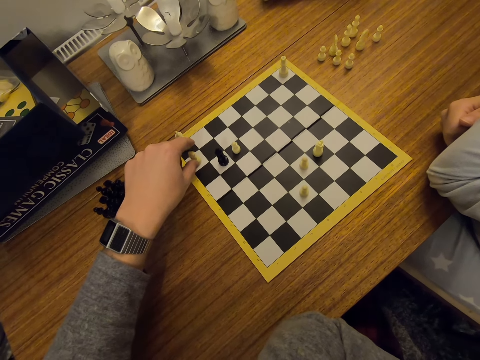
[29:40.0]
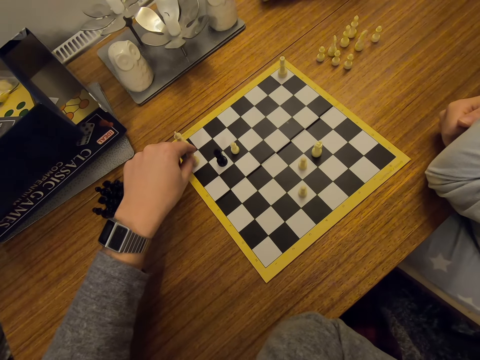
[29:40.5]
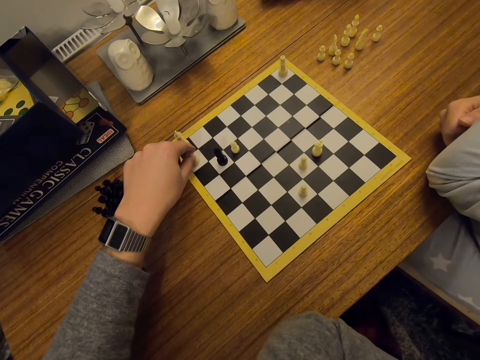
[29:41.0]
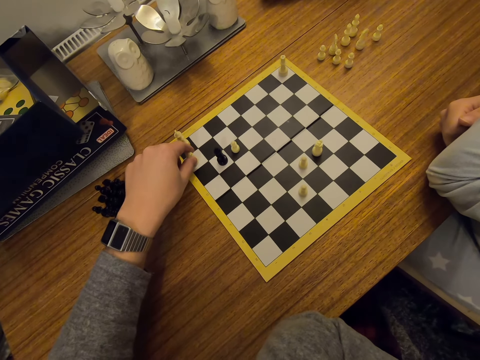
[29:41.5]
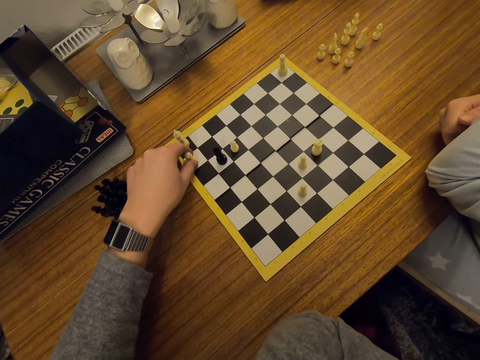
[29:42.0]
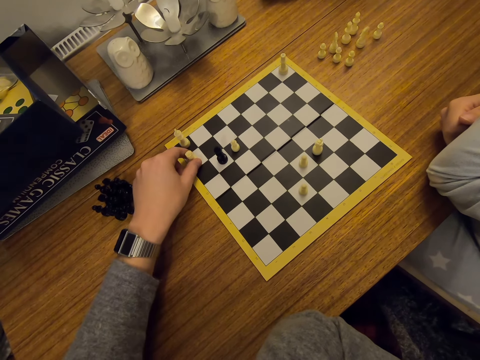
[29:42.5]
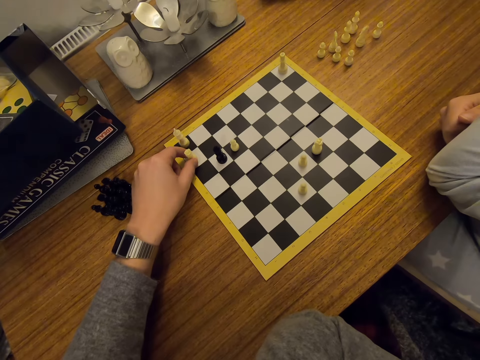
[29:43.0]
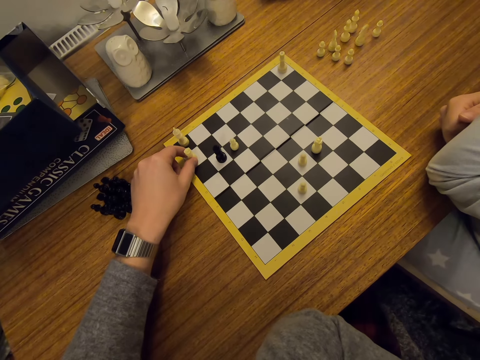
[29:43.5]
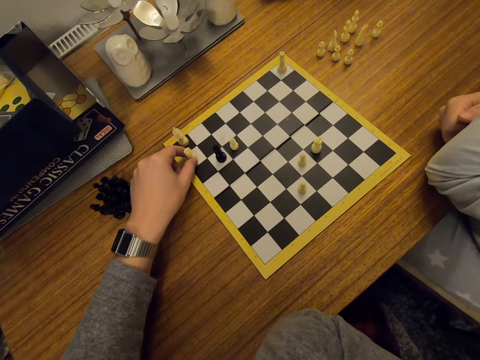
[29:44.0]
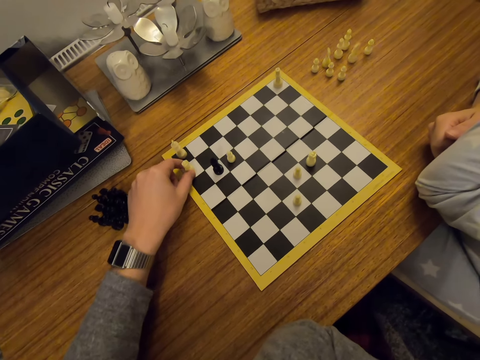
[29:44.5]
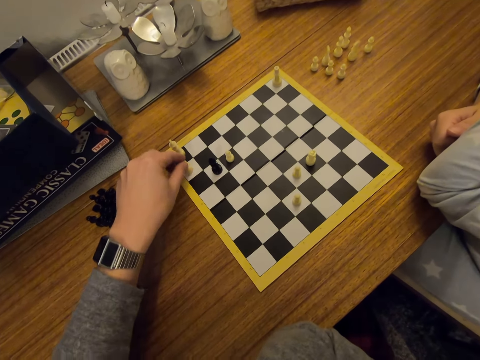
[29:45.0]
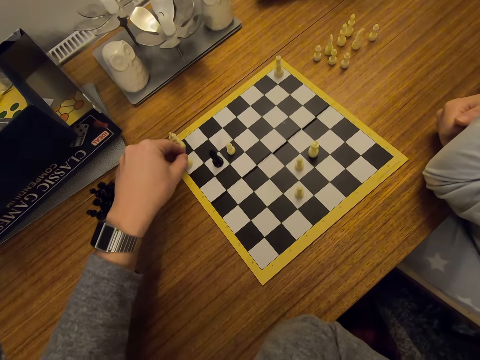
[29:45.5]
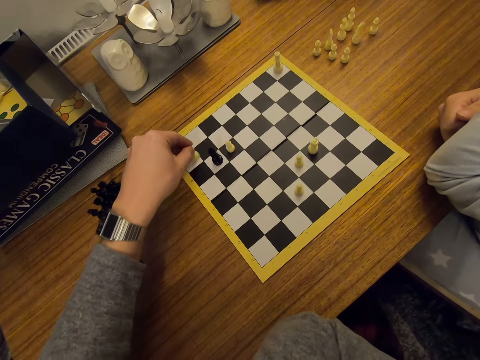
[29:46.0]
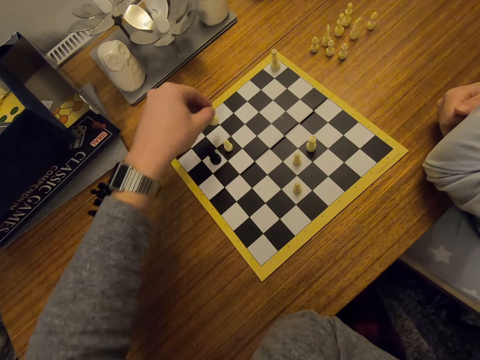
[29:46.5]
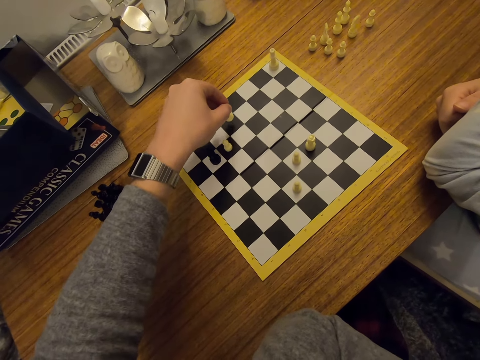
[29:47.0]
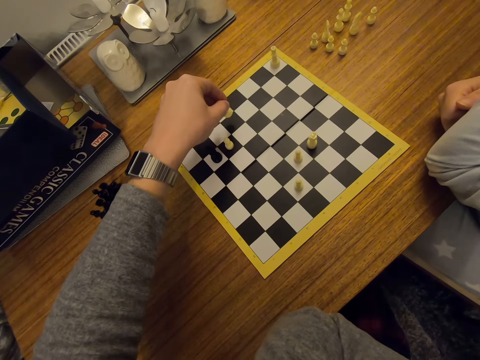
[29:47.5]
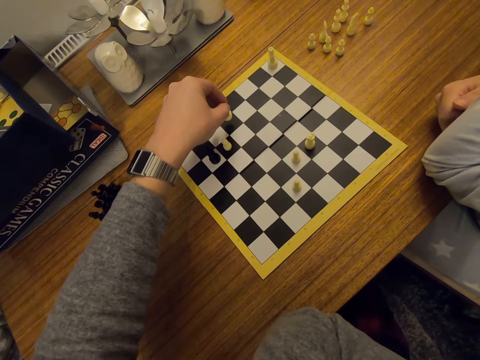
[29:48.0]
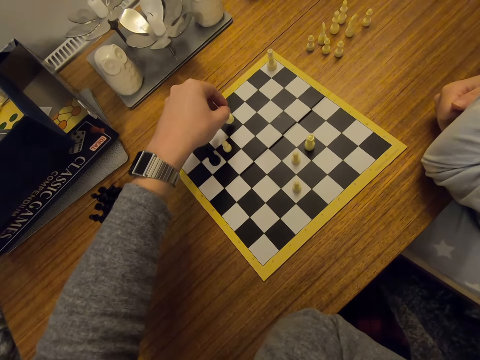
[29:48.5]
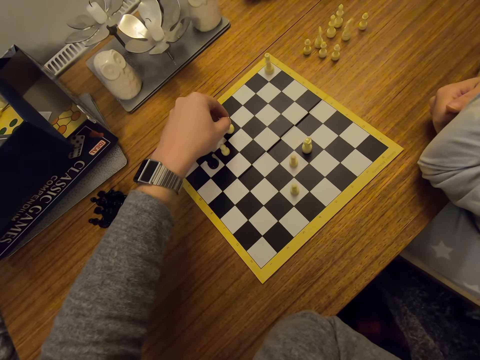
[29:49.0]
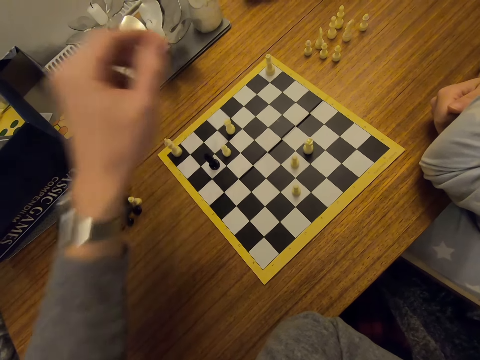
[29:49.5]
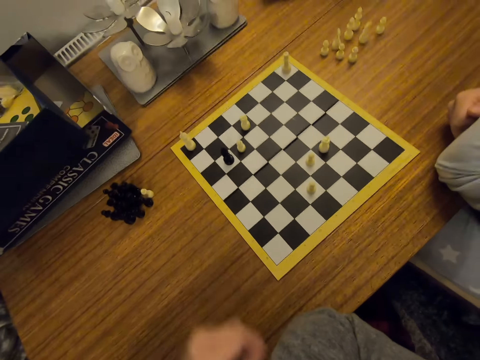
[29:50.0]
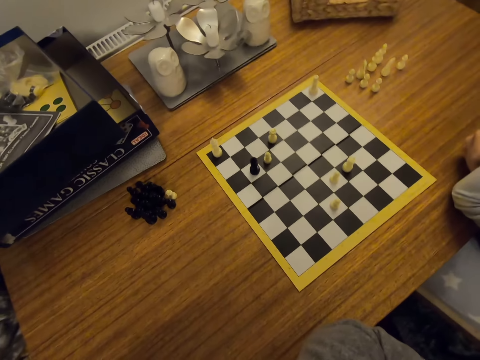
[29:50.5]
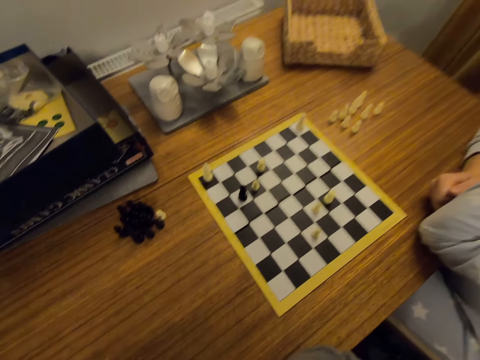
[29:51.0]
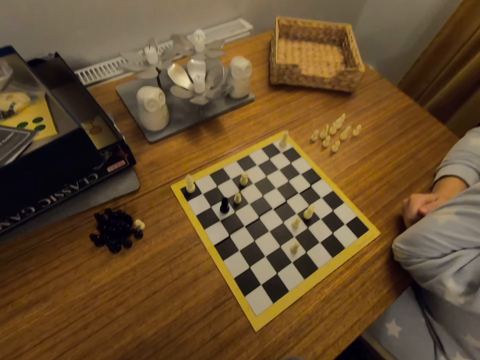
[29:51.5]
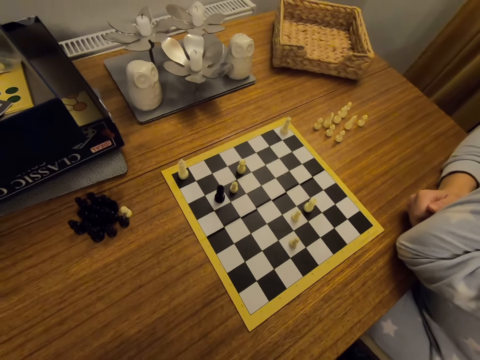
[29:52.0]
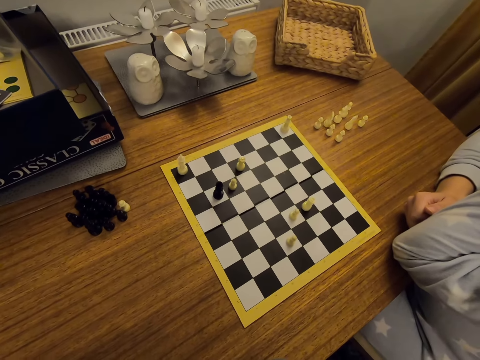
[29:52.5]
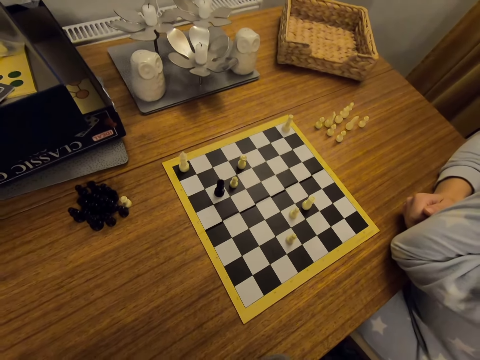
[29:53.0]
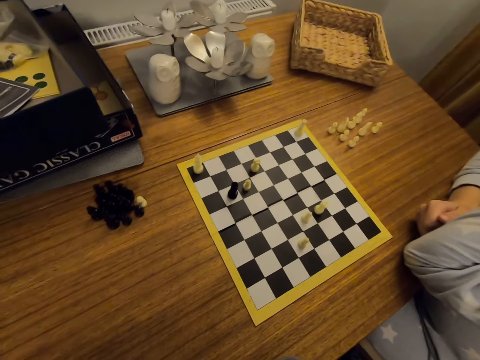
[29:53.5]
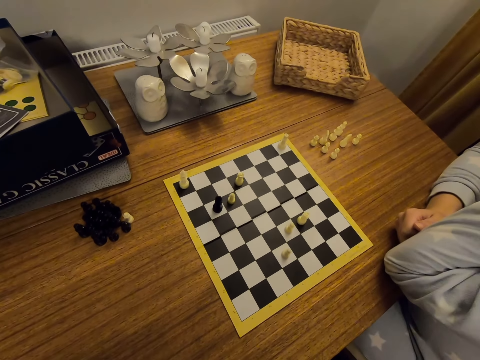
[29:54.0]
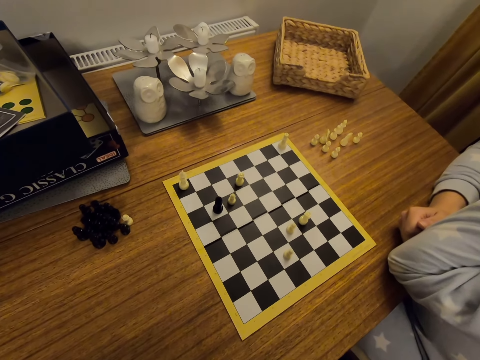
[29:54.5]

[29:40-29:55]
The camera wearer plays chess. They look around.

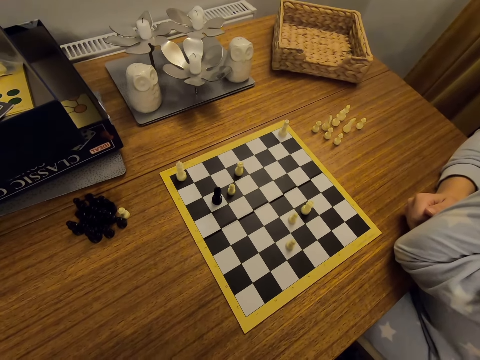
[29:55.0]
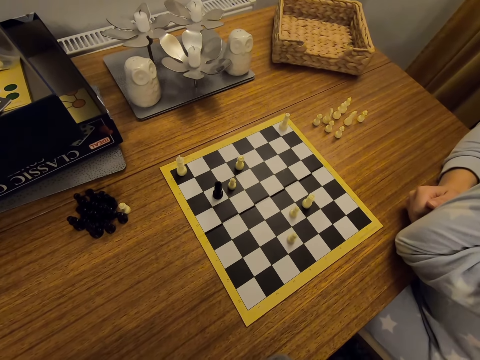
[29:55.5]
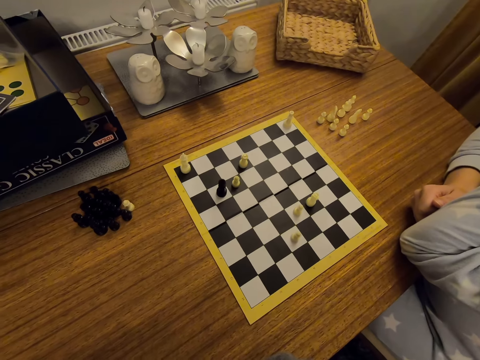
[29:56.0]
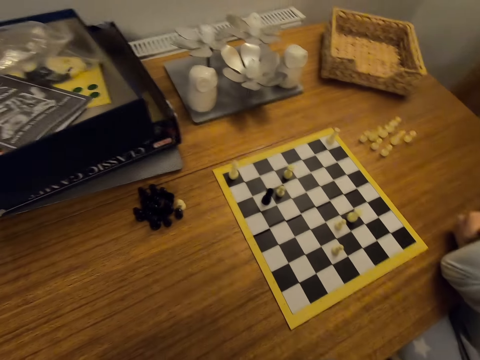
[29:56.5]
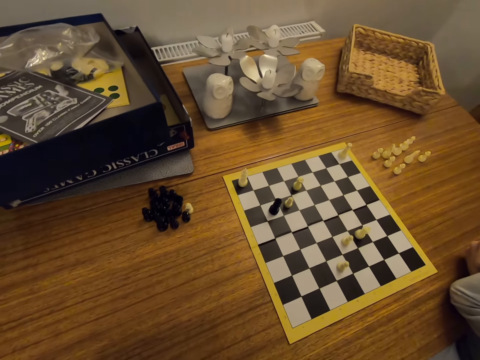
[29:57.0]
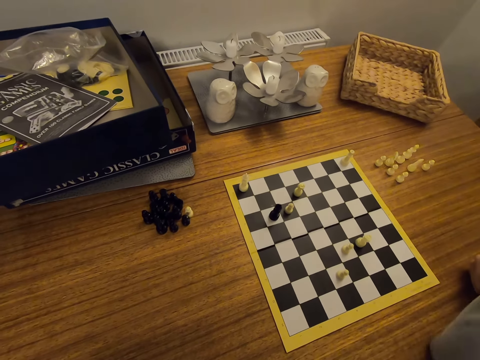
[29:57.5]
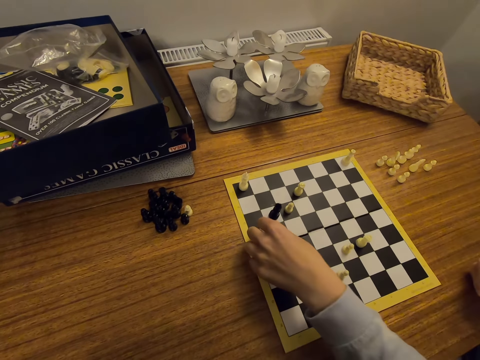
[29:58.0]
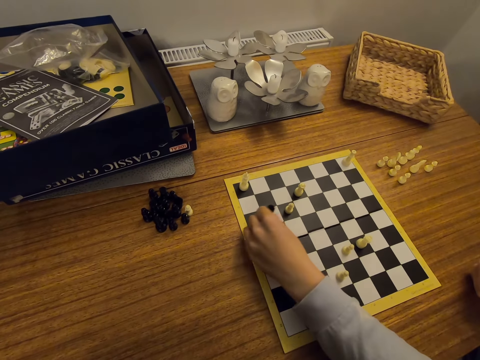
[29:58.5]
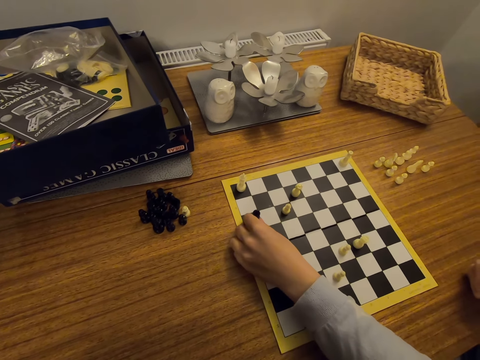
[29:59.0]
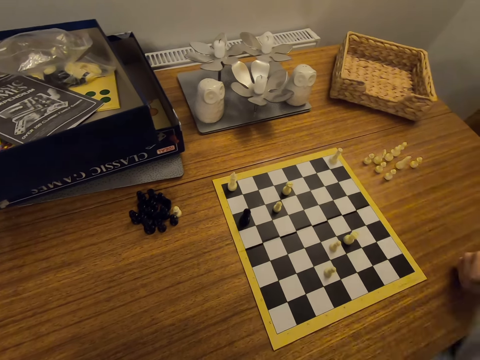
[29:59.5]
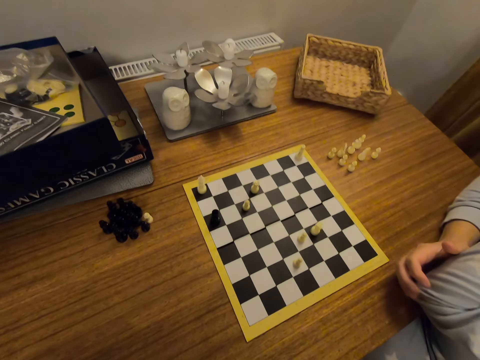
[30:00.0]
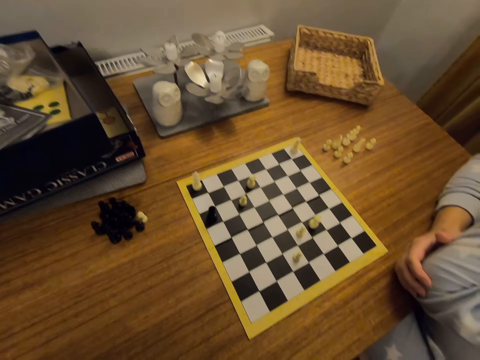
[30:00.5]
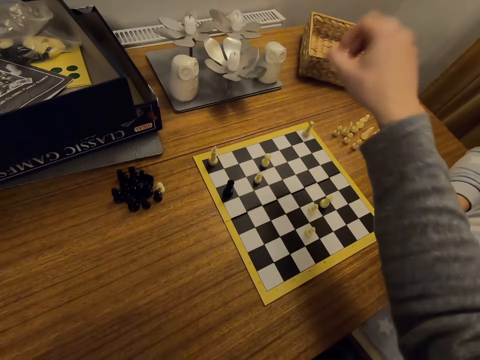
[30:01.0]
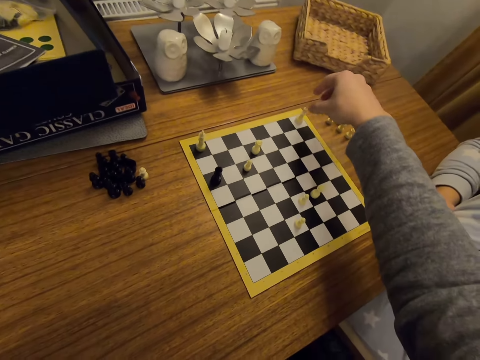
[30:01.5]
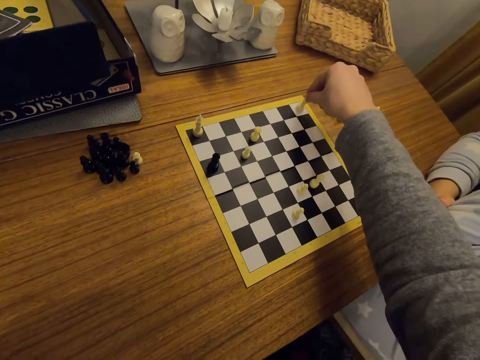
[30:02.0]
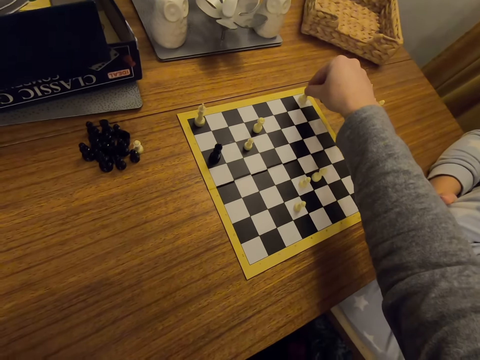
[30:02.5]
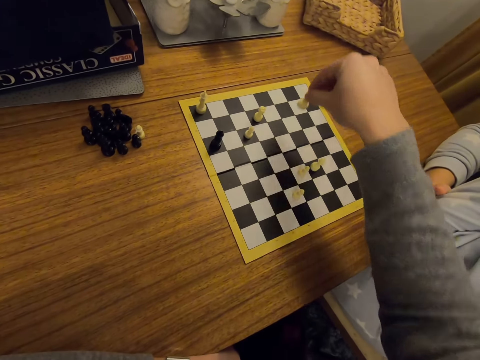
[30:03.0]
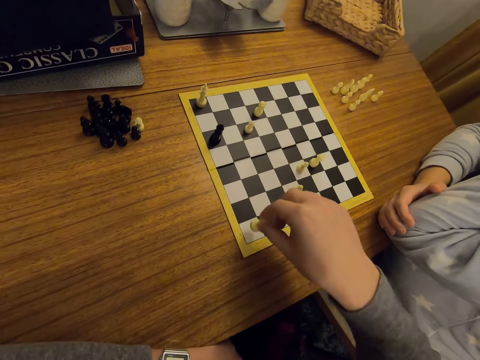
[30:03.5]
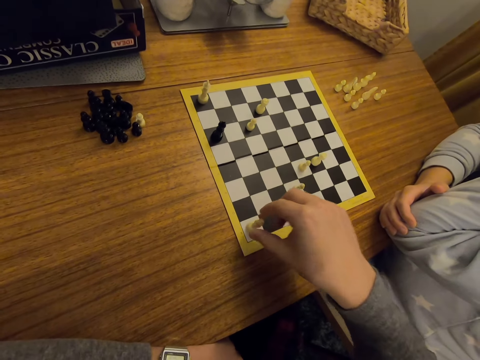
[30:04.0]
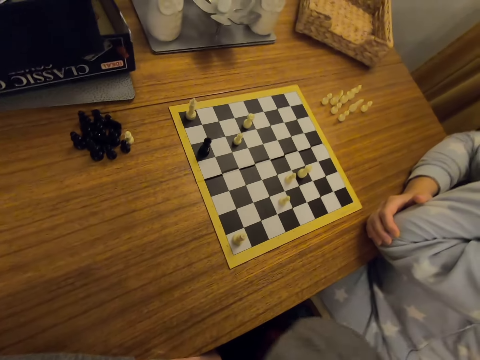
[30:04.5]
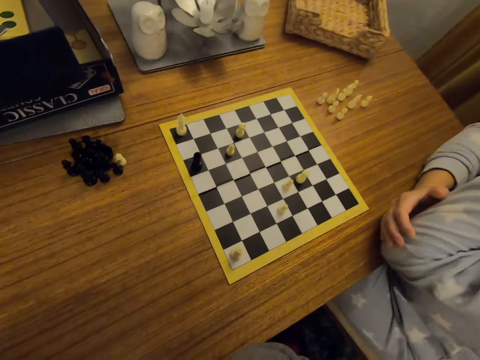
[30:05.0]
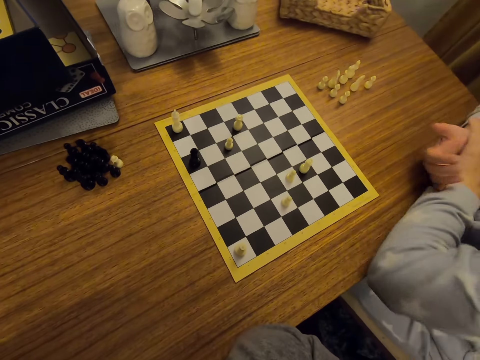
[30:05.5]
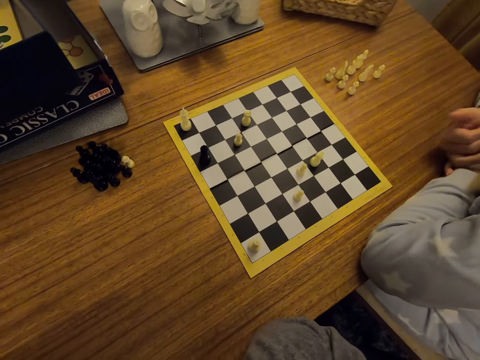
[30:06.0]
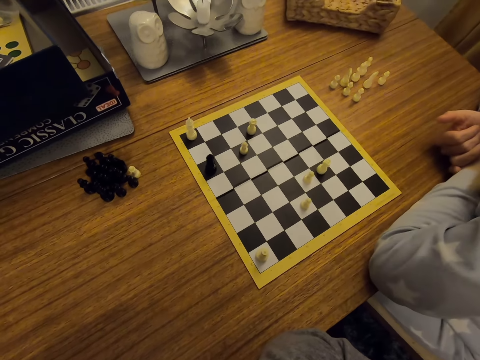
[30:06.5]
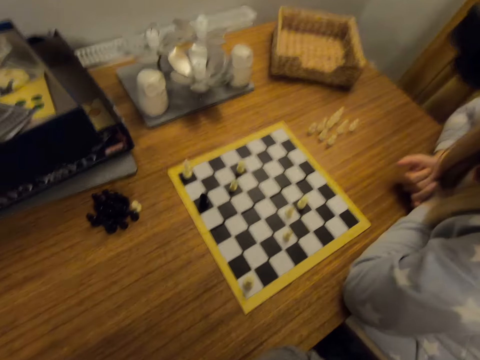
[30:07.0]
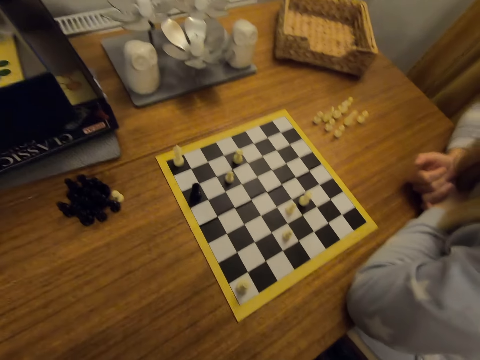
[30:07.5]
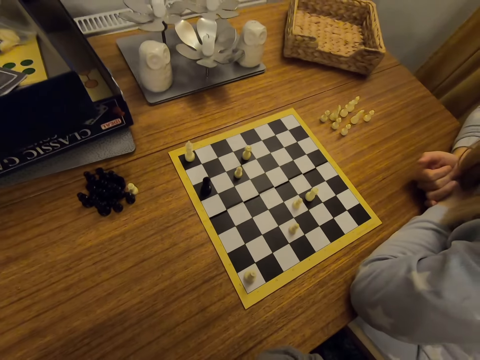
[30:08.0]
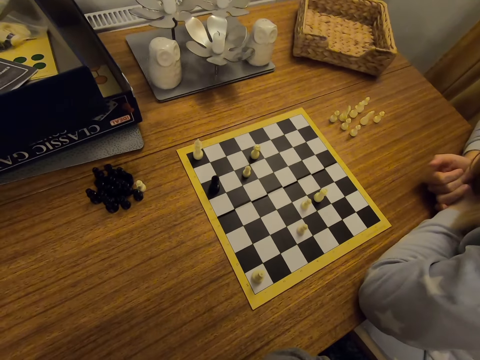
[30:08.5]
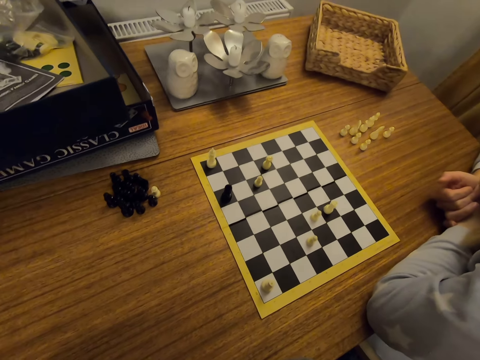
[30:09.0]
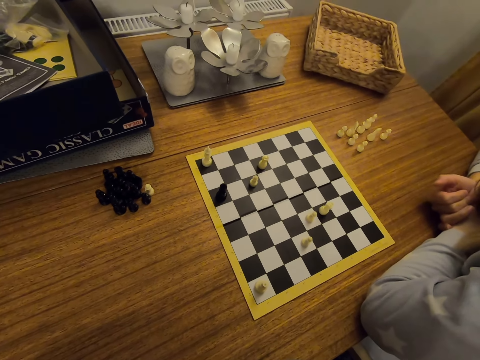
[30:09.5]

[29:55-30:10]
A person moves a chess piece on a board. The person plays chess and folds hands. The camera wearer moves the chess piece on the board. They play chess. The person straightens hands.
